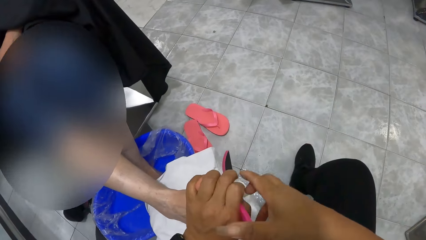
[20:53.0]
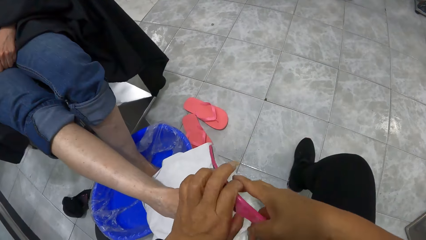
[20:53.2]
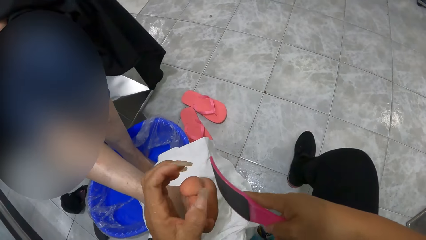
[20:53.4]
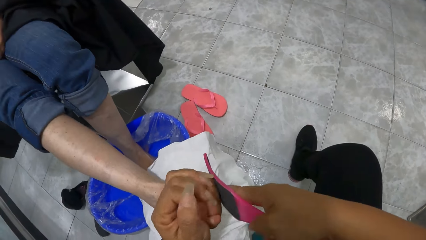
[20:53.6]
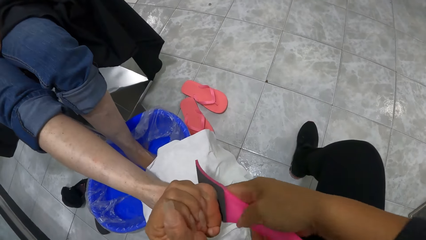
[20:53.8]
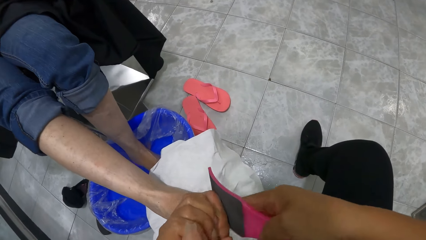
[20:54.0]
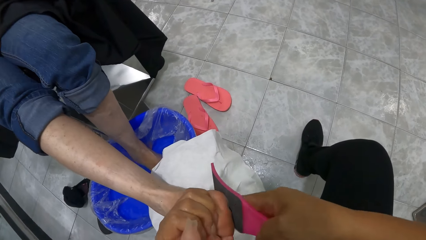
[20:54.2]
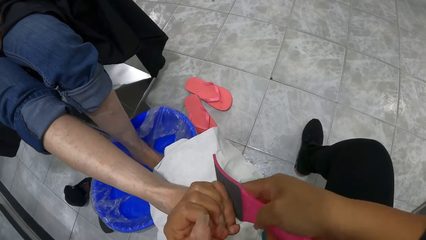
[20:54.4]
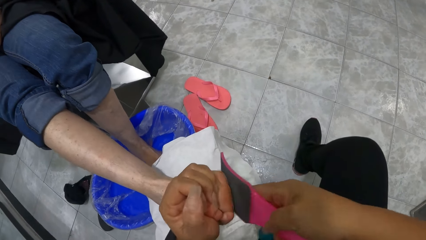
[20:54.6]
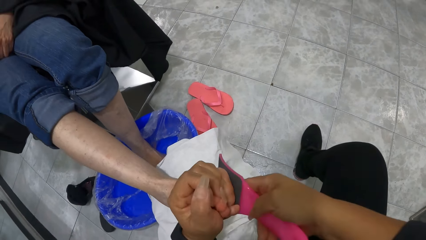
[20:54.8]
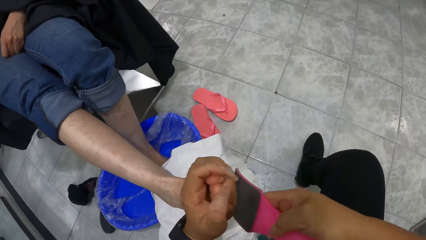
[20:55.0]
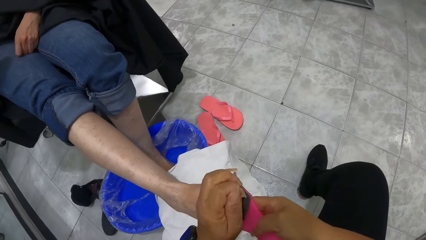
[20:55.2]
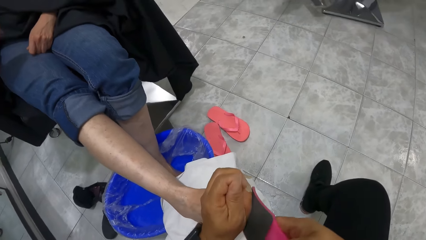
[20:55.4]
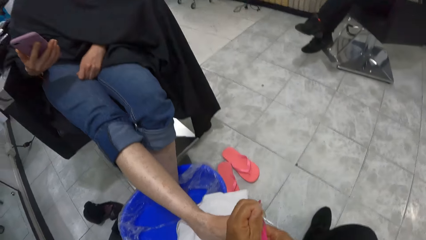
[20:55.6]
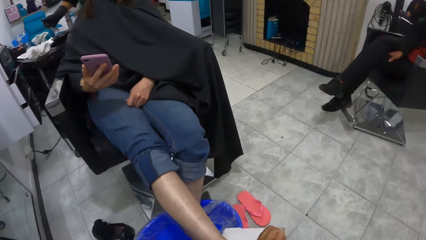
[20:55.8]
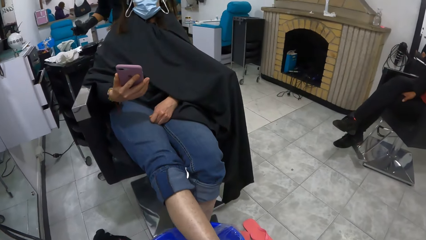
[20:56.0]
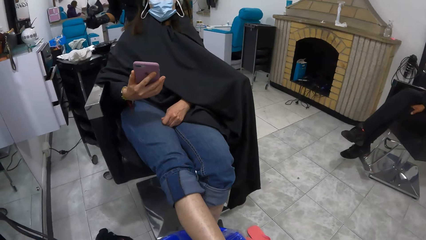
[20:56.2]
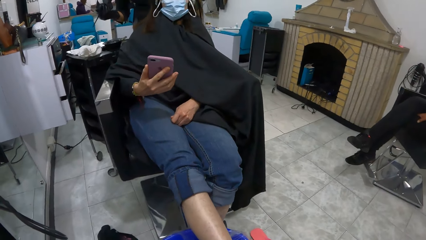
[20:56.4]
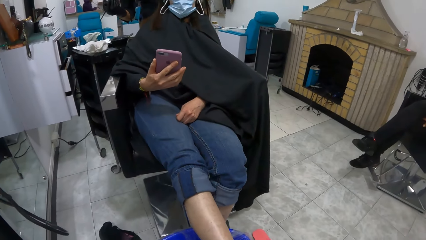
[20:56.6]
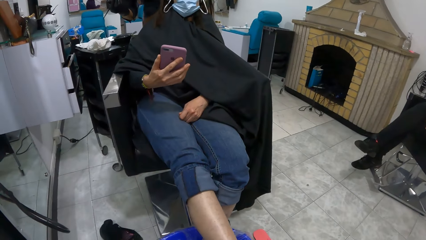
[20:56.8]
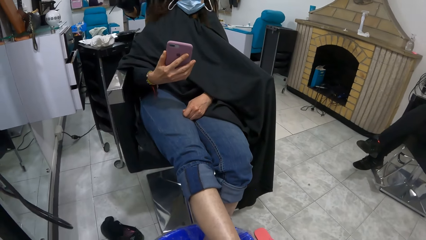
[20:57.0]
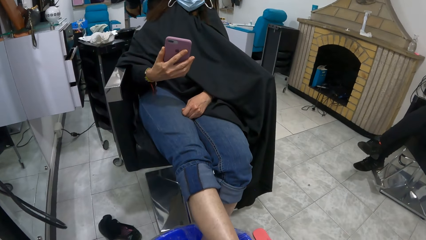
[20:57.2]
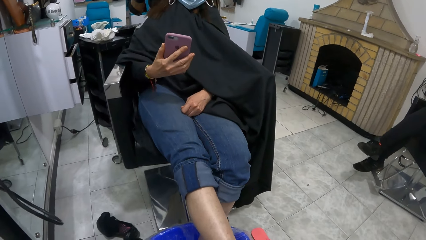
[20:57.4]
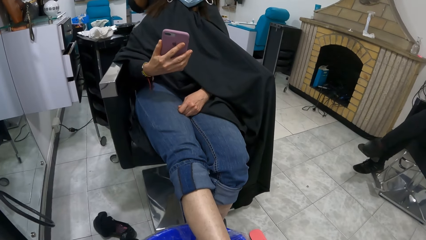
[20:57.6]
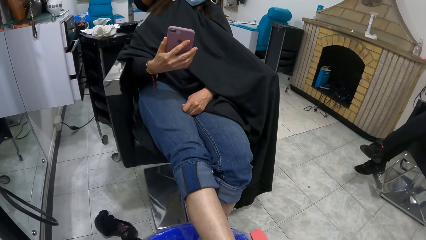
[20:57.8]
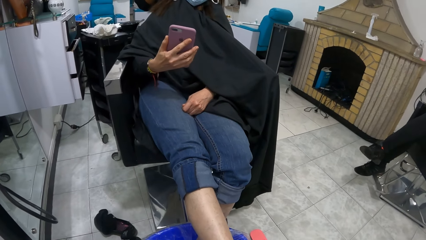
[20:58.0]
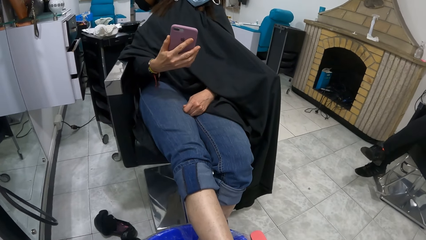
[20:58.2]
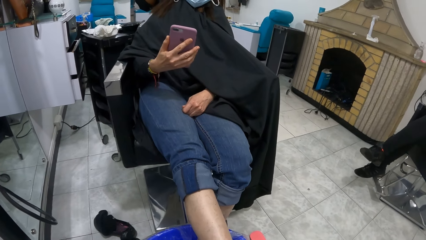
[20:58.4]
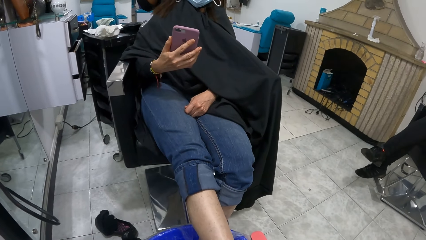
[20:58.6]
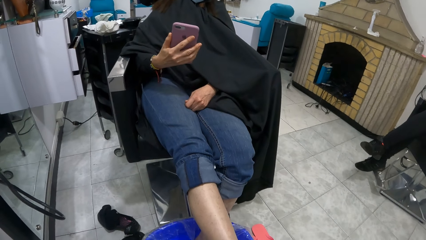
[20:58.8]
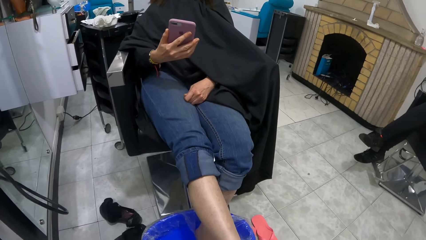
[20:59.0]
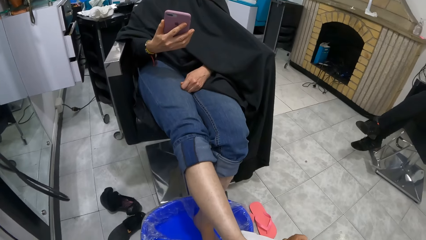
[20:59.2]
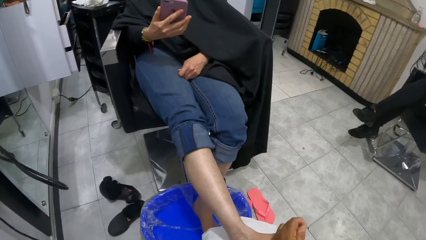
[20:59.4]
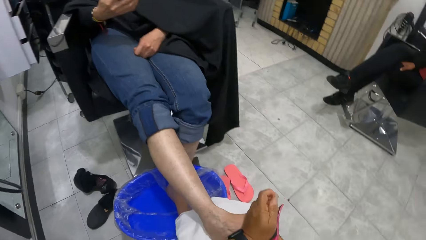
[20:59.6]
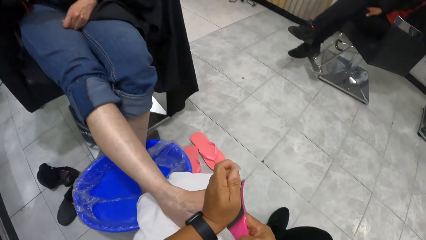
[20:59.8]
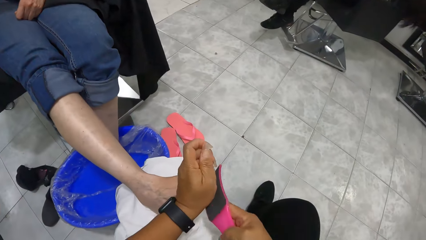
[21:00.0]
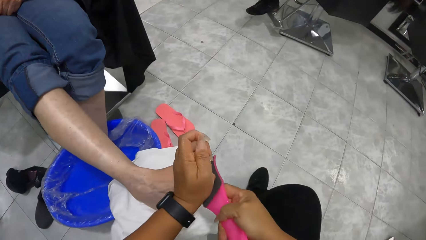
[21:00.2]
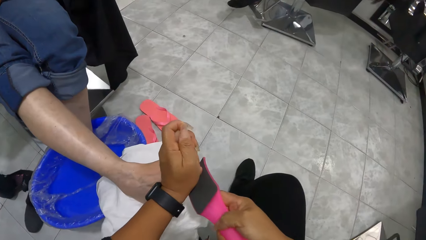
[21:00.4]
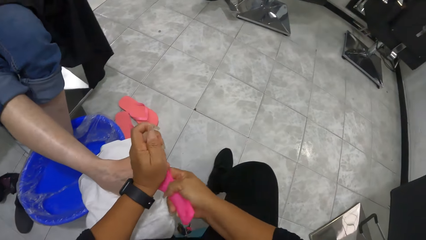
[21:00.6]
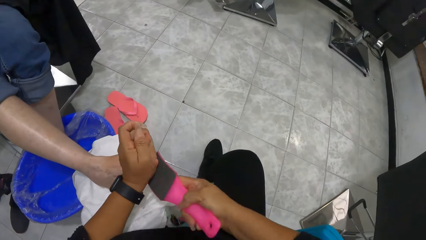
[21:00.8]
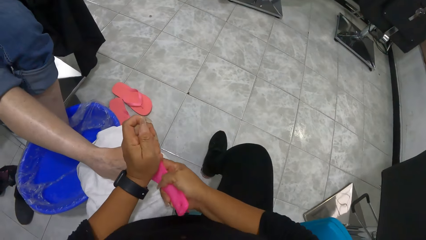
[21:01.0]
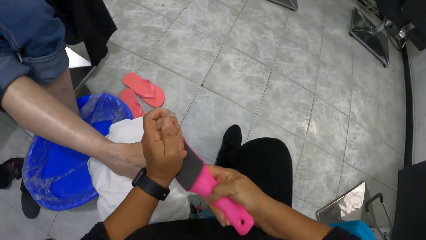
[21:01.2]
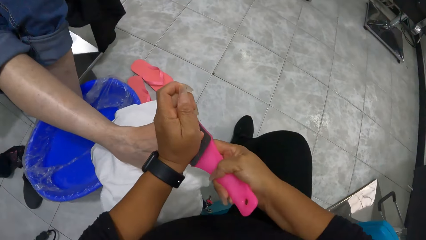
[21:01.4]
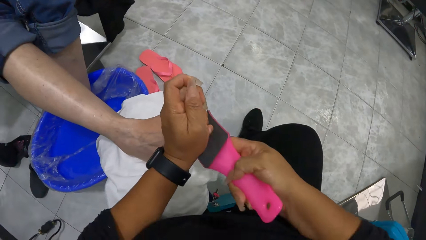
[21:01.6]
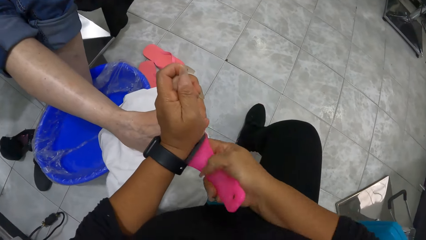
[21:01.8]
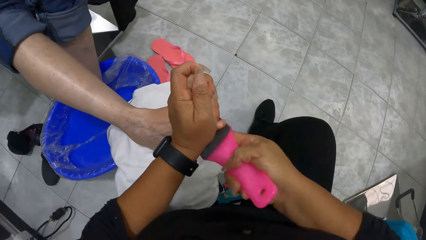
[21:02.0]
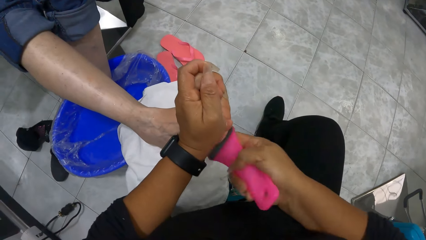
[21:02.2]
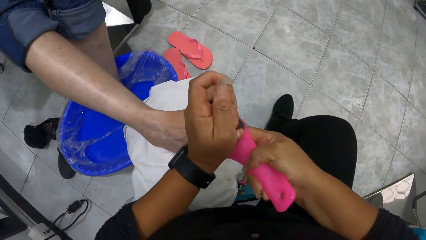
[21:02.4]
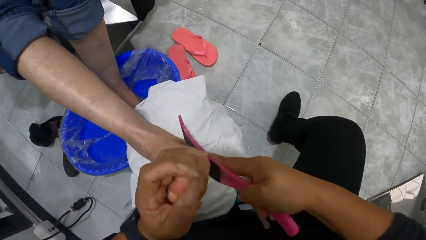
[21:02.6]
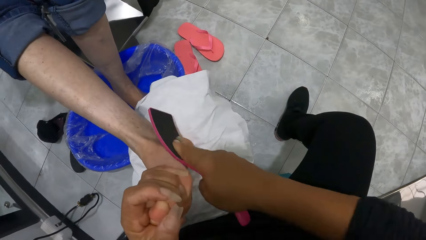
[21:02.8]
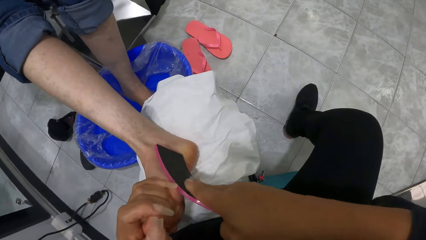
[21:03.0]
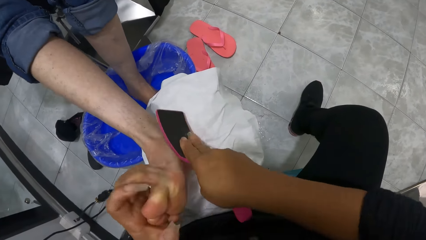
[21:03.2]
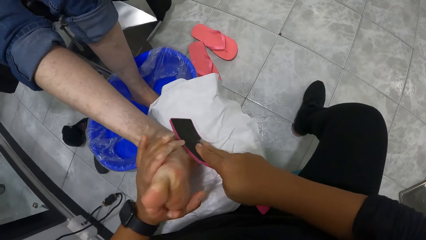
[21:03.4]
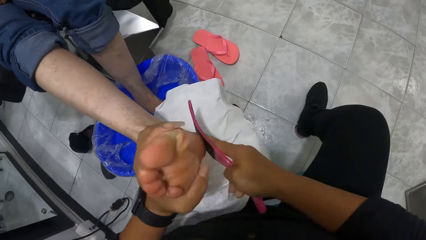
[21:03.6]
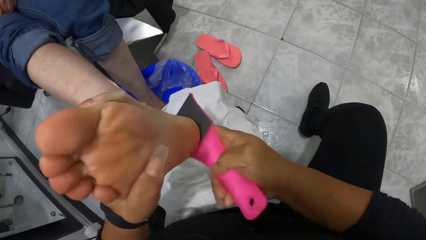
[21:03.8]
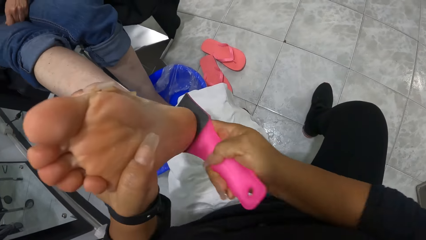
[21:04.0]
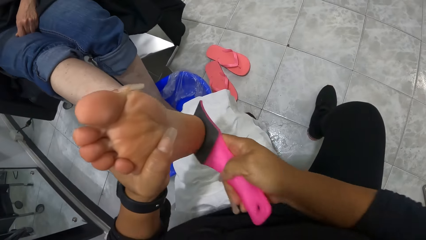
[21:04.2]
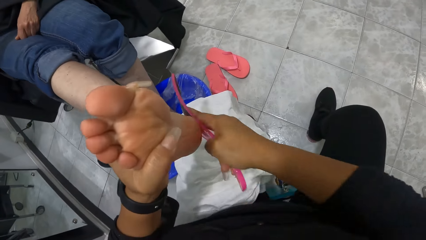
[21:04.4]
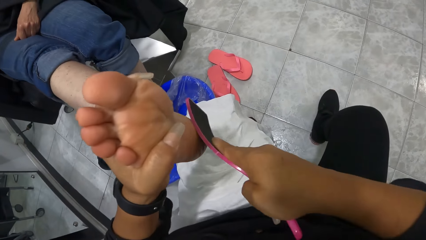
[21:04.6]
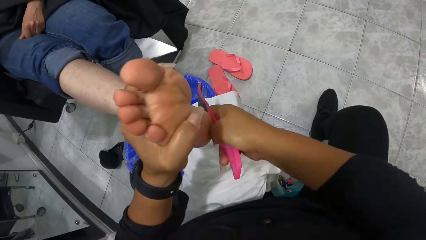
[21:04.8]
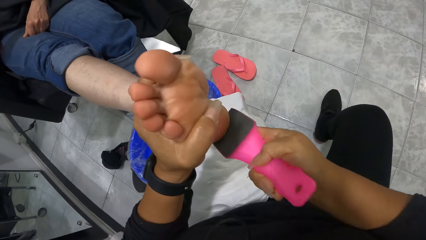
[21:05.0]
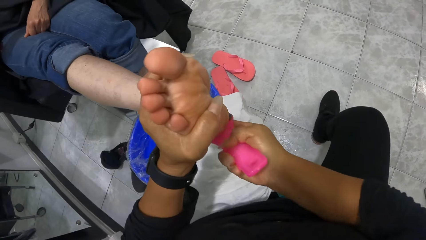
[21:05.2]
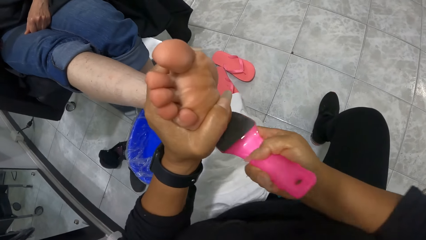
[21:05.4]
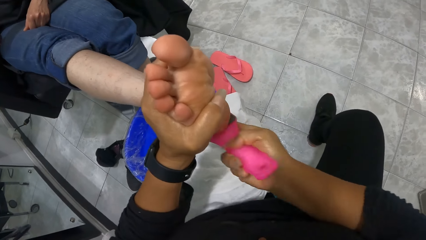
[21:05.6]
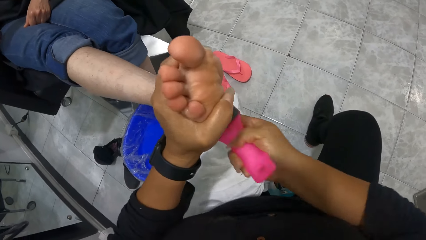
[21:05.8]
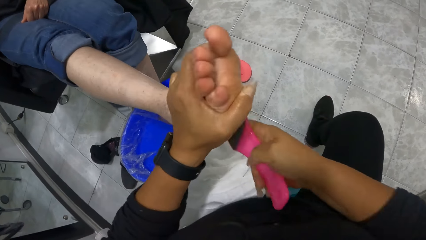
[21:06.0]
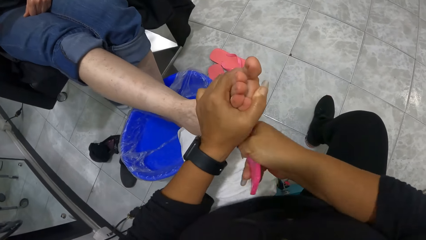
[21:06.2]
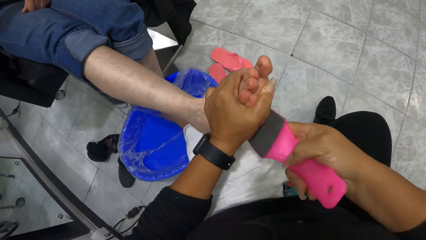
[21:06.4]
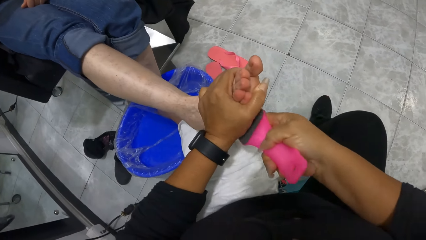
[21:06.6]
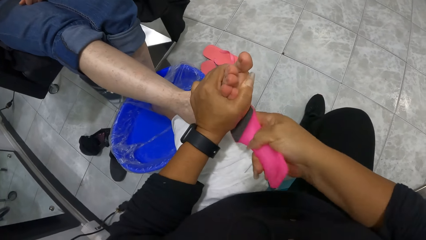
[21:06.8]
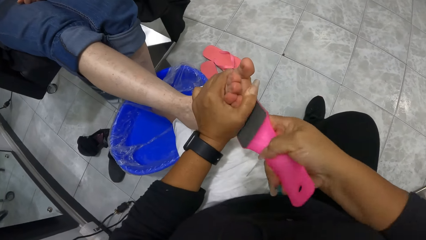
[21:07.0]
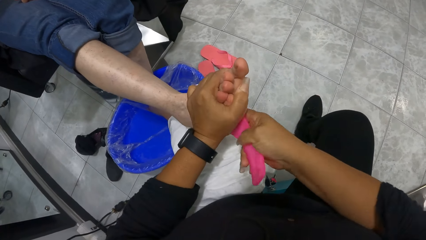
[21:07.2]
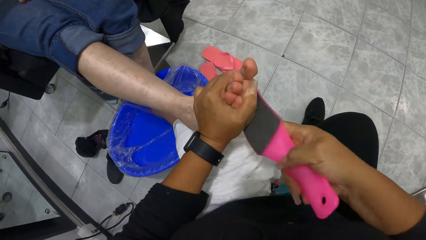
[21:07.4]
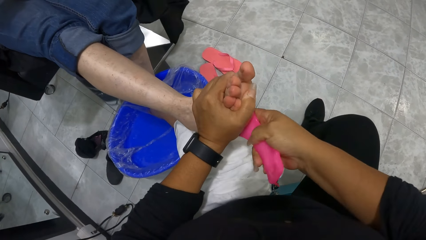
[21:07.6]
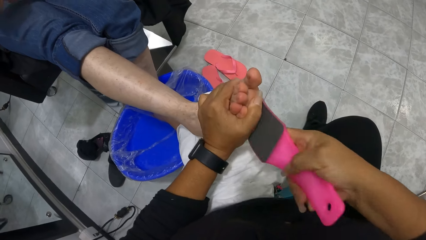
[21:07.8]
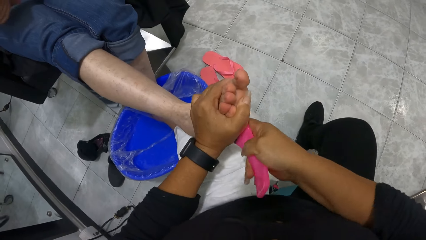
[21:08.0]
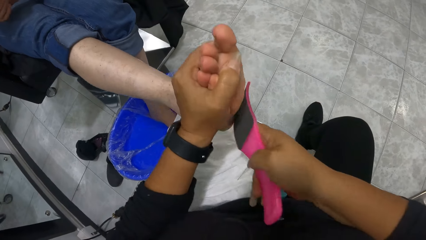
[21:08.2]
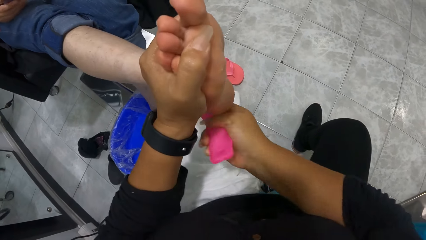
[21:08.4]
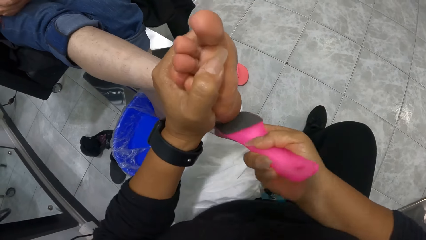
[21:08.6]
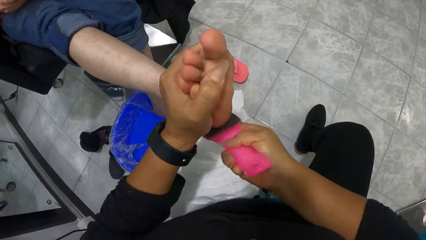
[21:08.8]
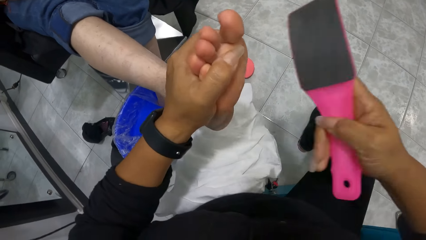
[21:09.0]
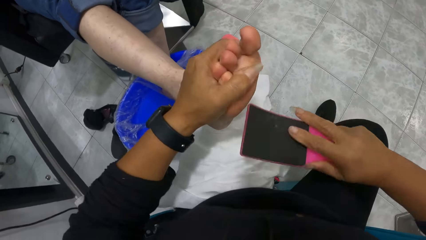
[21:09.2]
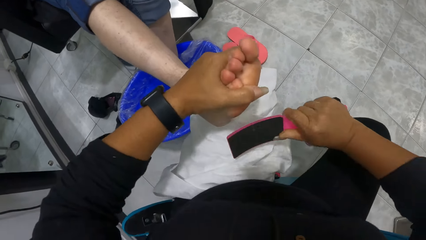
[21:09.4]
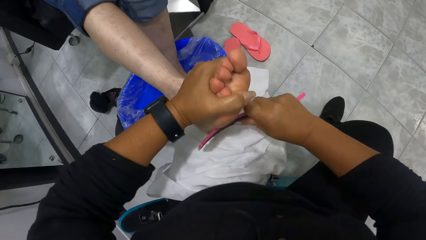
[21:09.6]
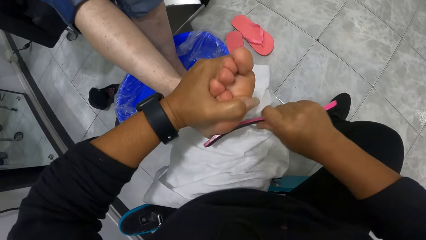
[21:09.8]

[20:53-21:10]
The camera wearer holds the foot file with her right hand. She scrubs the woman's right foot with the foot file in her right hand. She raises the woman's right leg with her left hand. She raises it again.
